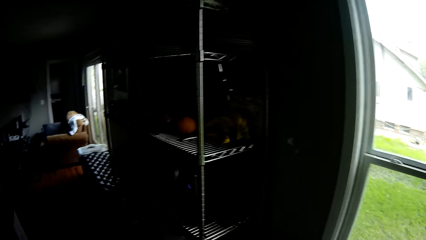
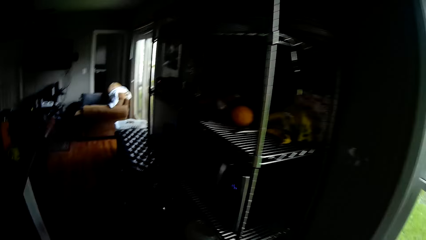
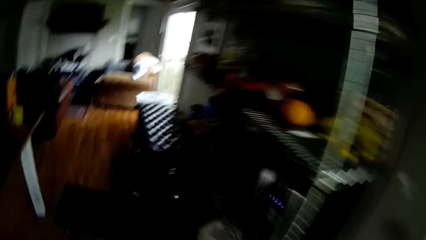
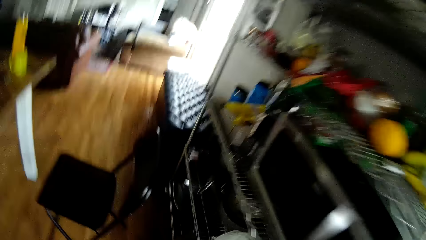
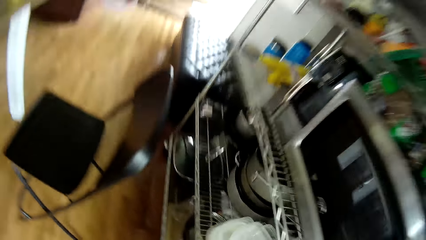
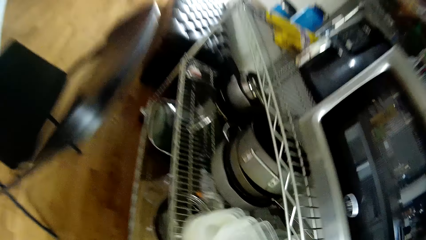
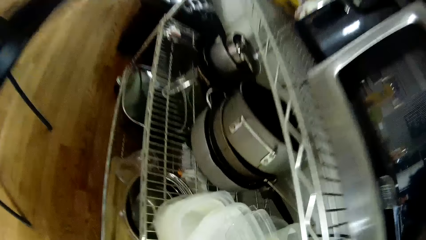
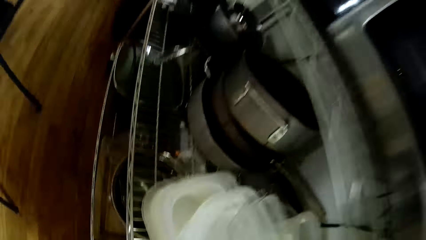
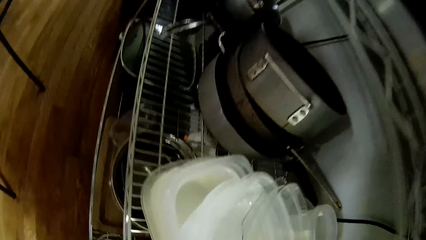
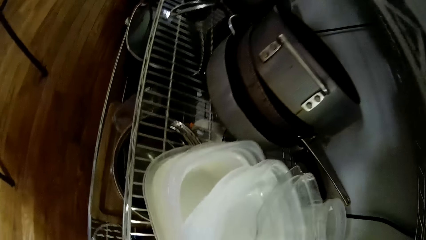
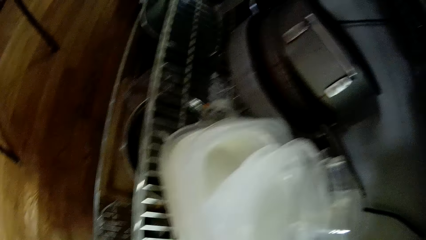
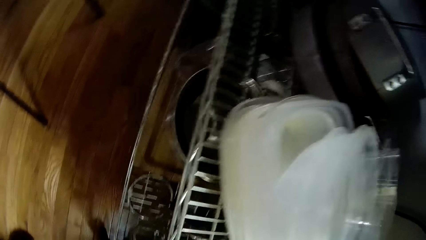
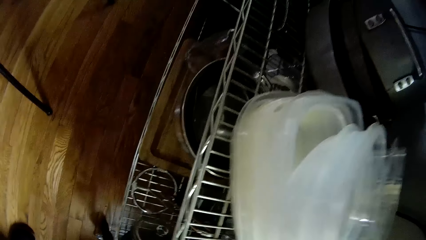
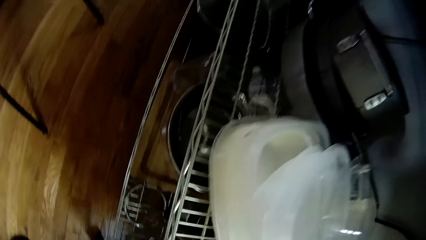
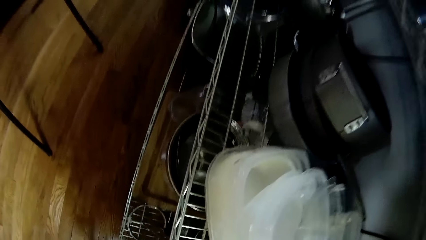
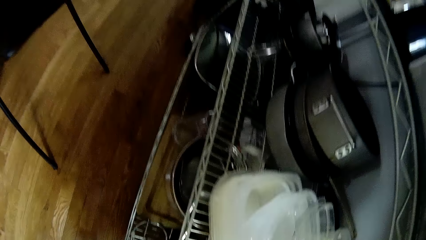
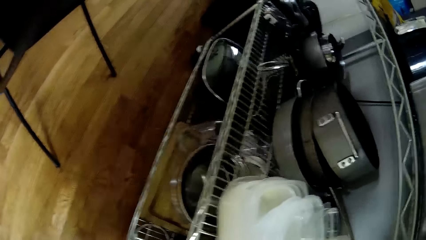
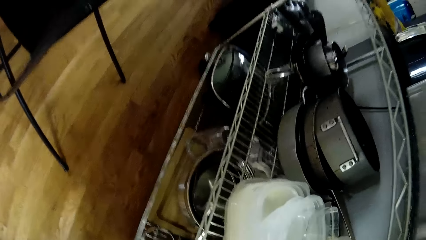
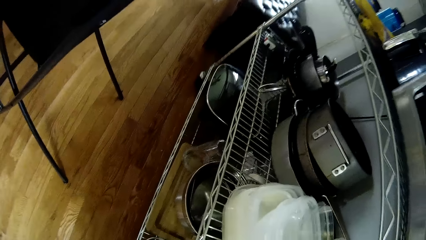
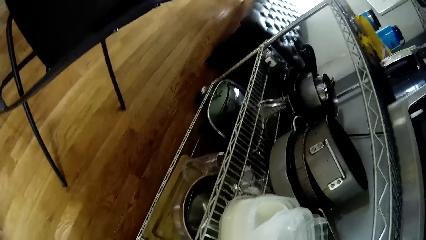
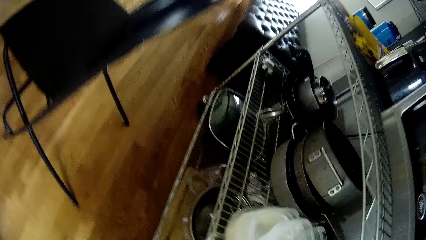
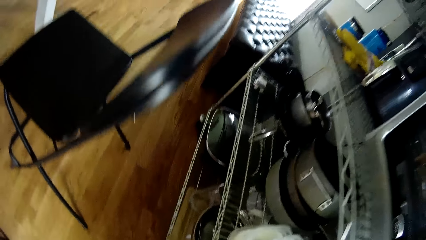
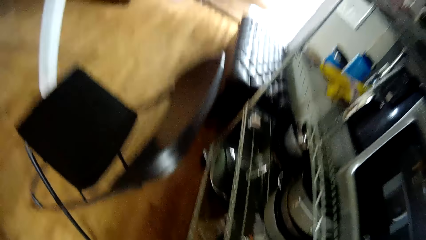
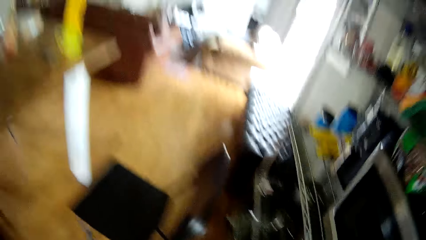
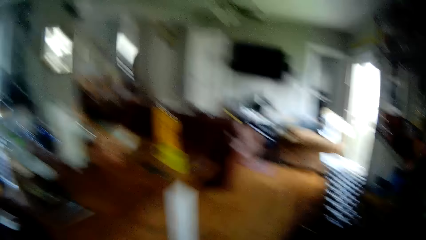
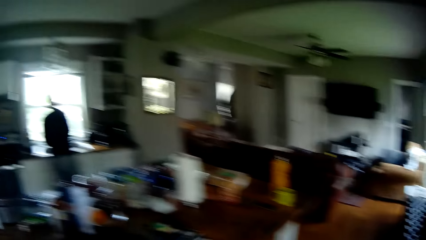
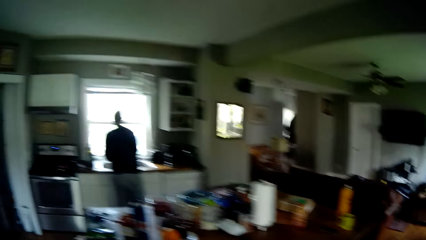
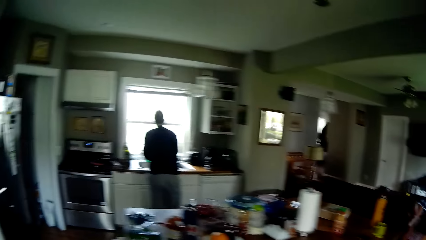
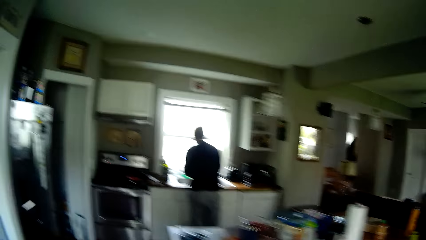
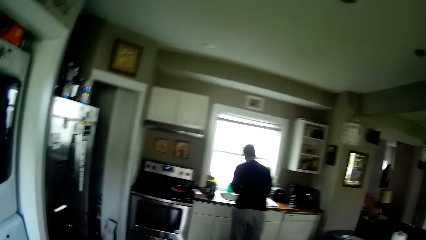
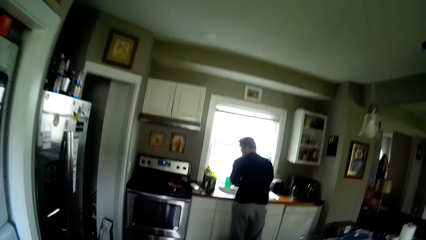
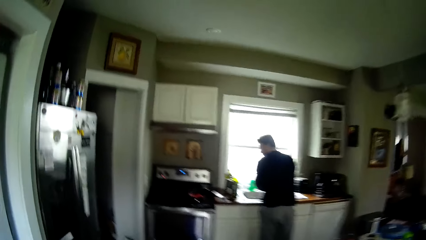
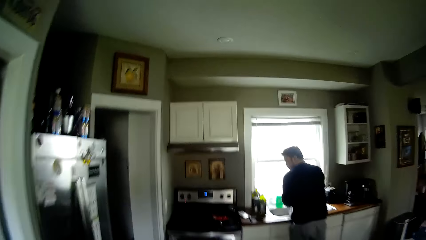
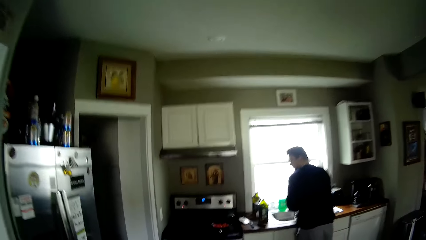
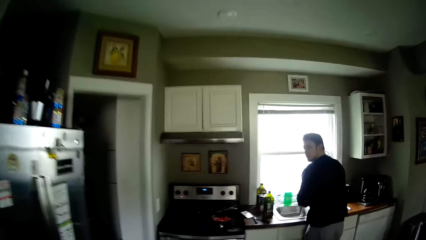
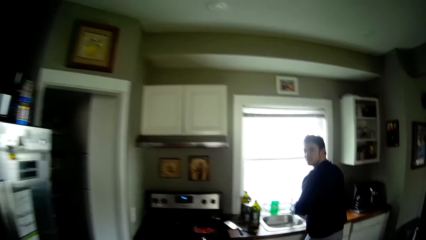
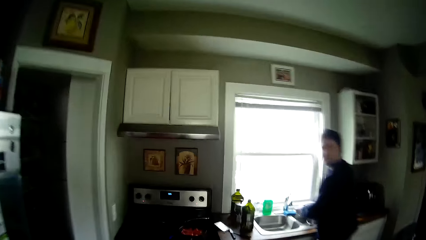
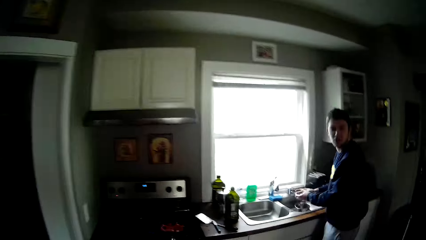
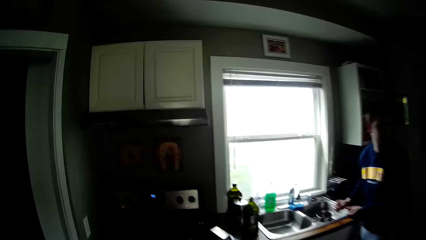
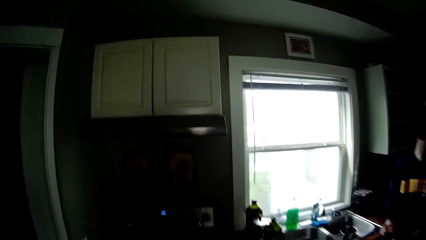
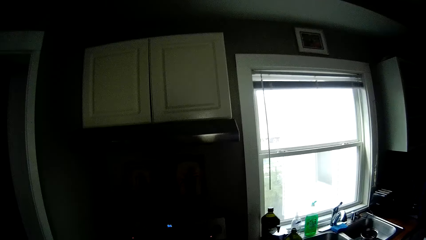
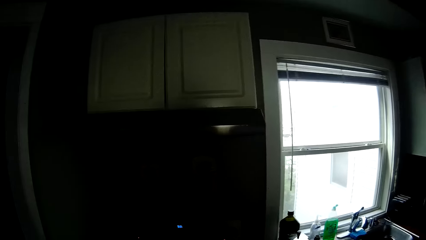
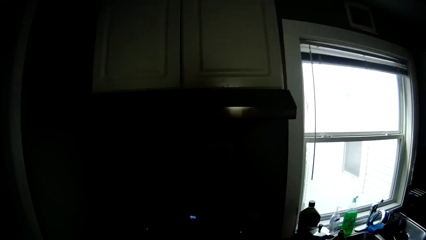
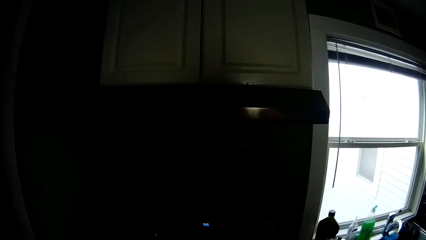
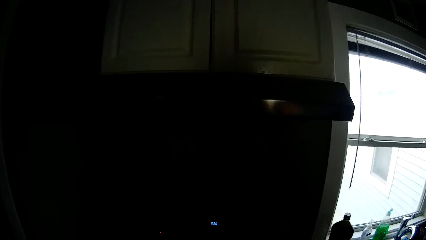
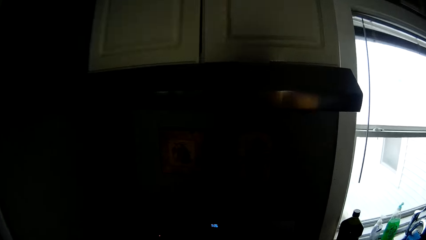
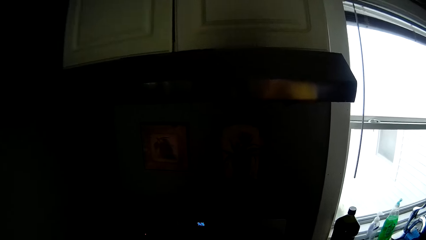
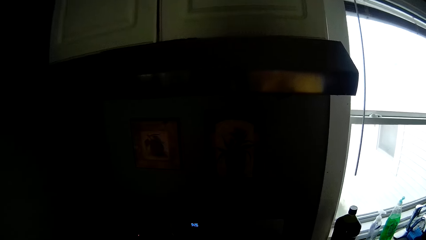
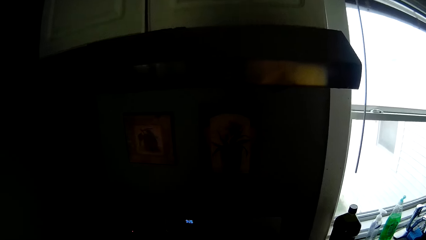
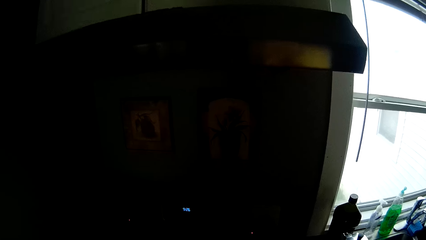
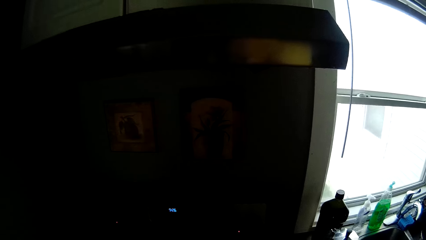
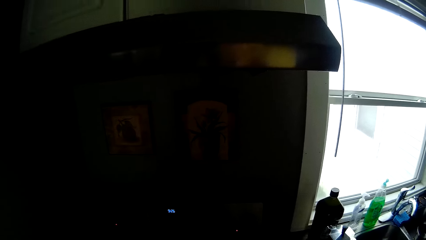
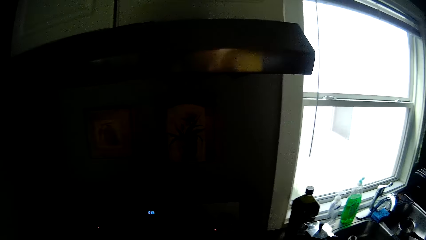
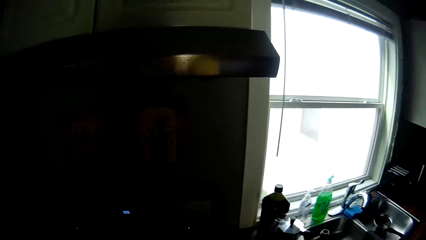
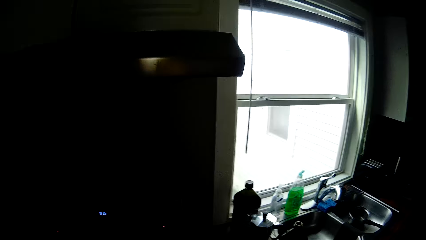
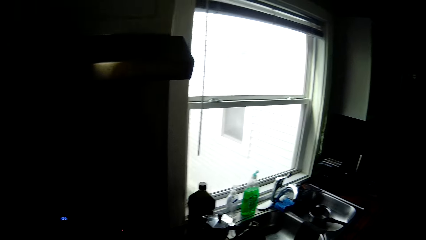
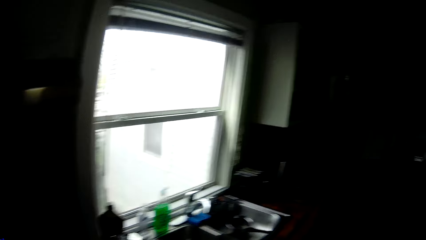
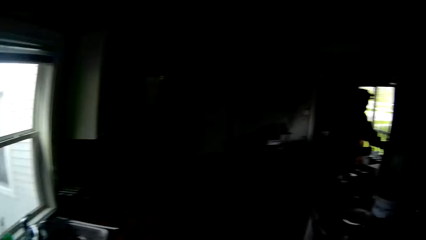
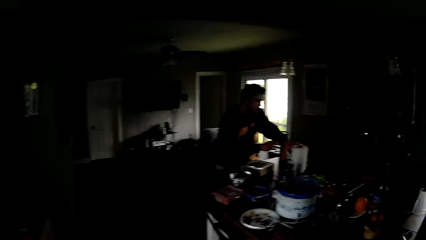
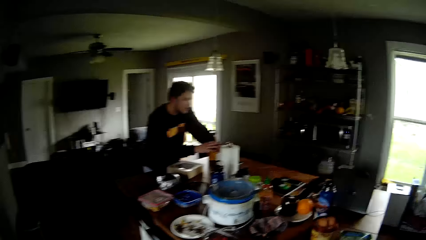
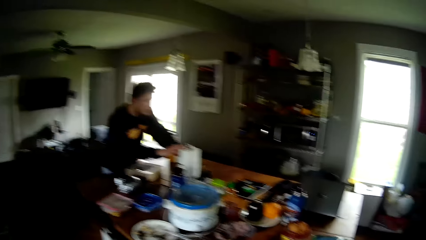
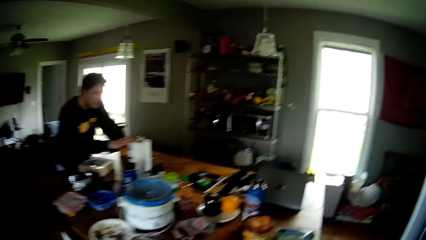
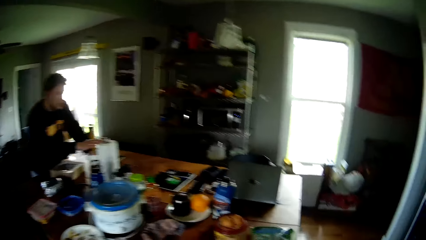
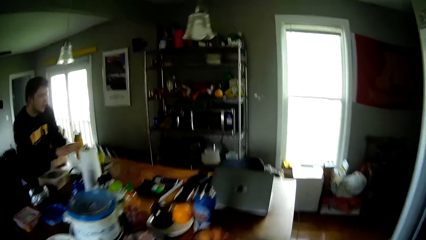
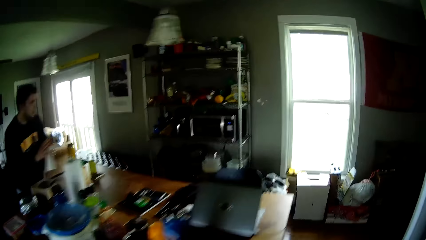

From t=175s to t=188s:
The camera wearer walks towards the cooker. A person washes the dishes.

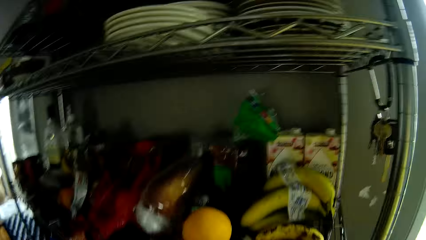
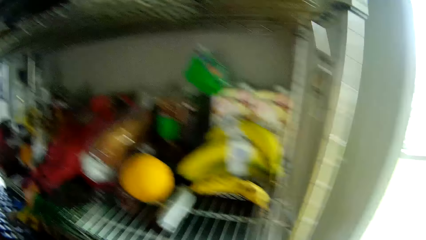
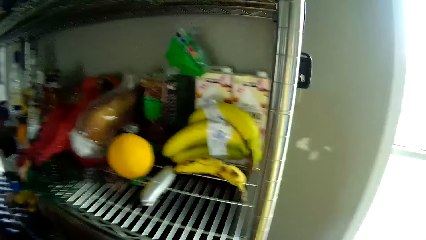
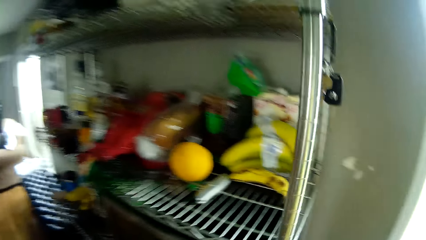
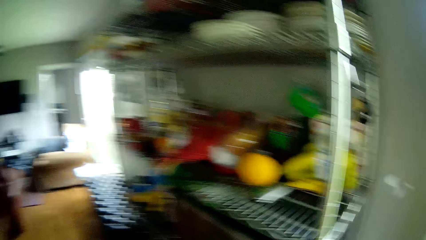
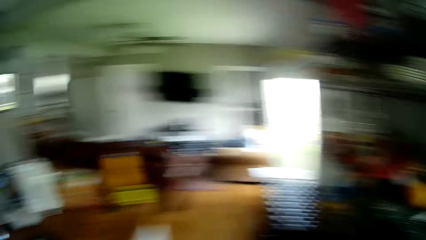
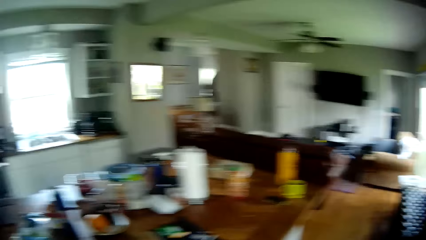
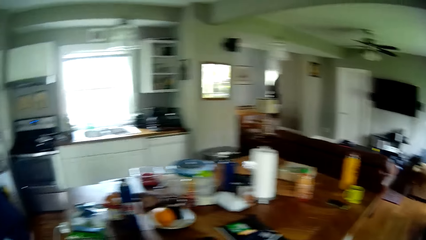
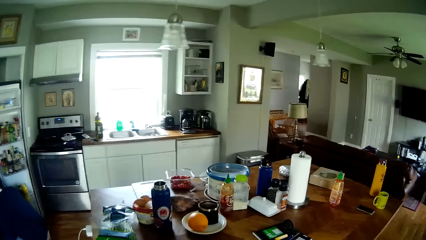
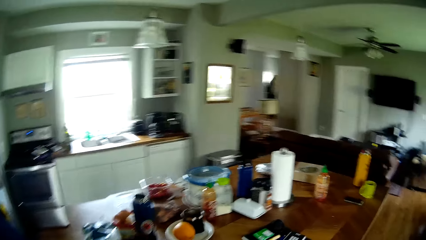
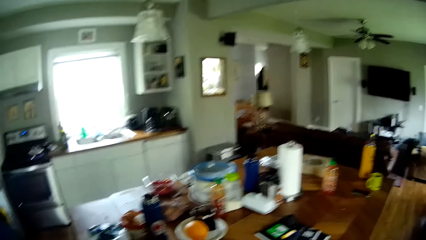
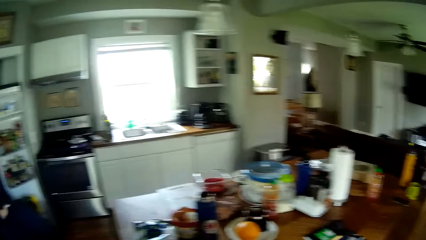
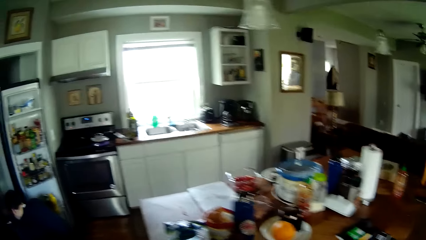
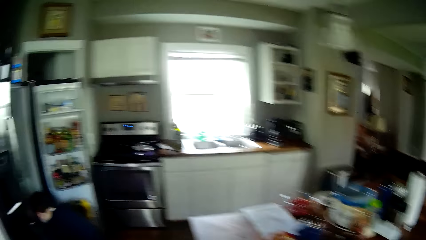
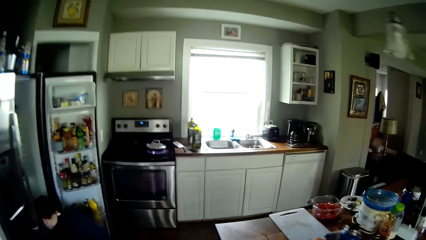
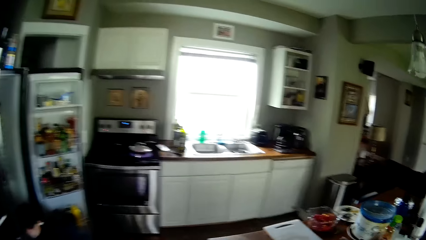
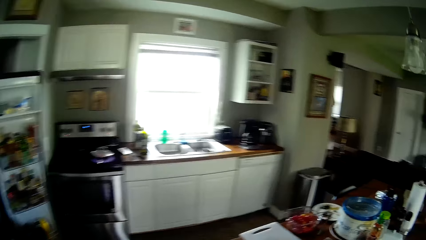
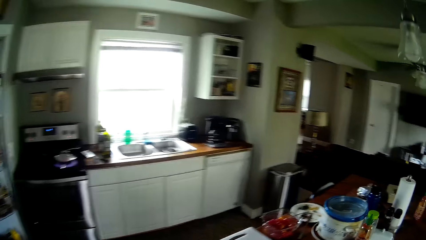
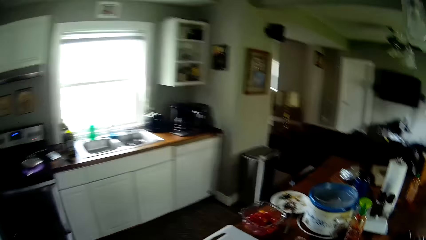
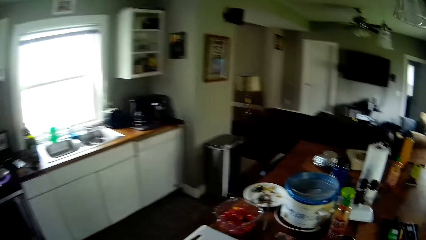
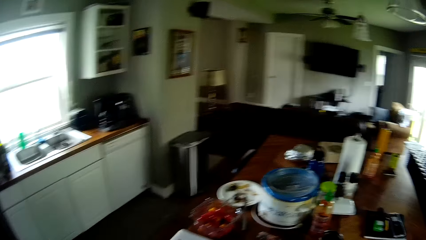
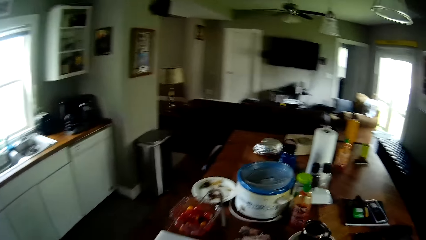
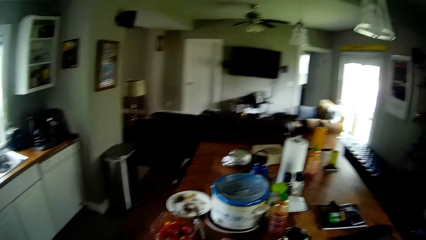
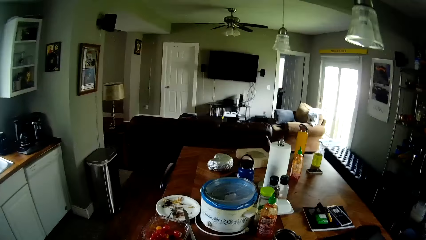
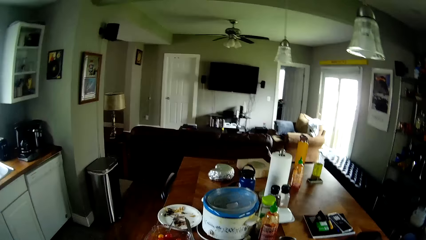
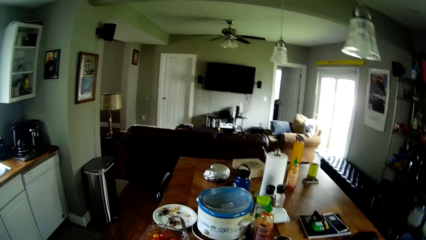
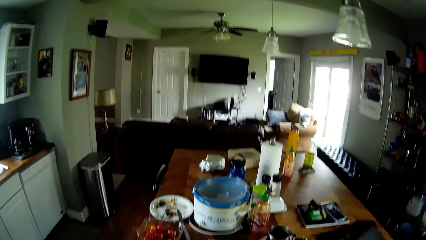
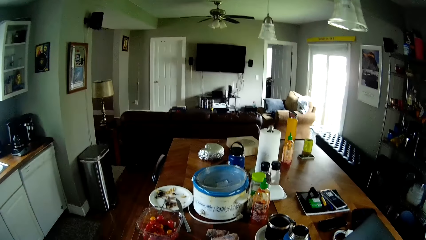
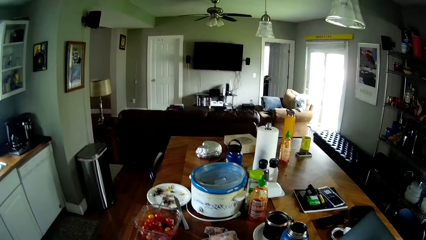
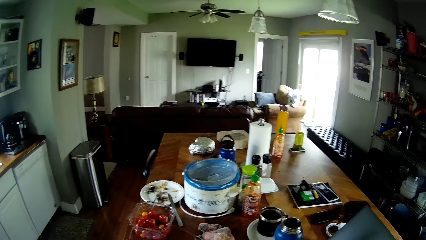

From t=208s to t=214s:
The camera wearer stands in front of the kitchen counter.
